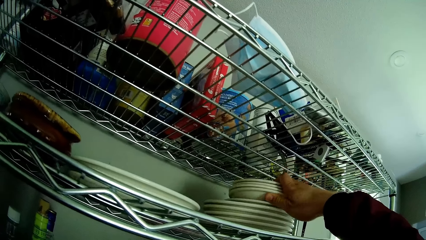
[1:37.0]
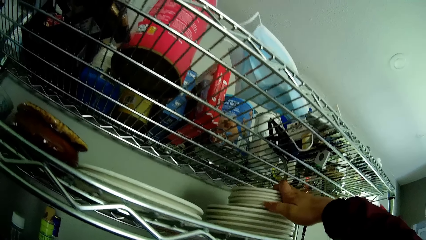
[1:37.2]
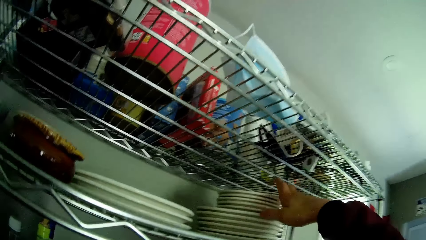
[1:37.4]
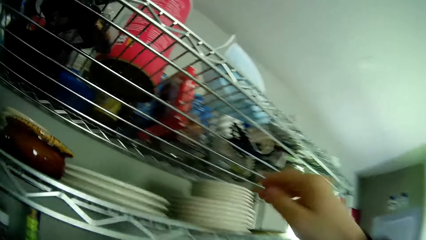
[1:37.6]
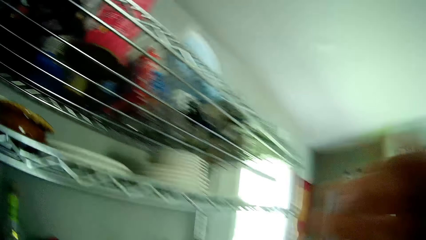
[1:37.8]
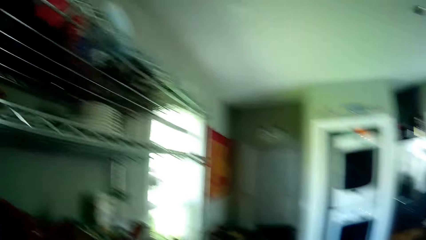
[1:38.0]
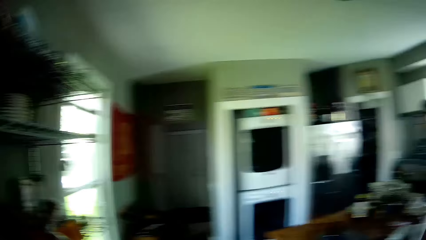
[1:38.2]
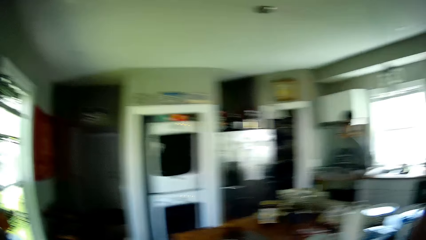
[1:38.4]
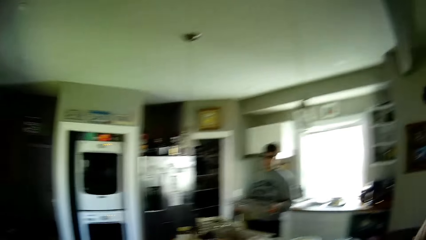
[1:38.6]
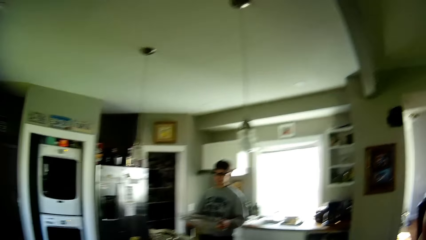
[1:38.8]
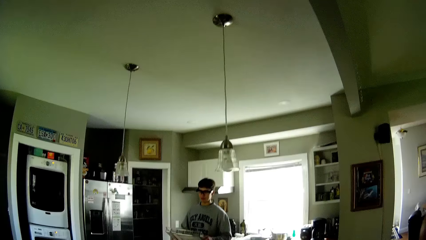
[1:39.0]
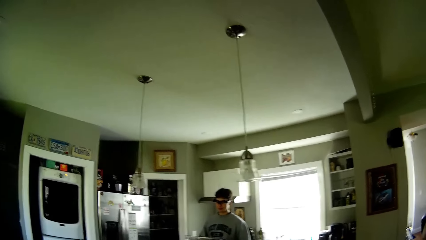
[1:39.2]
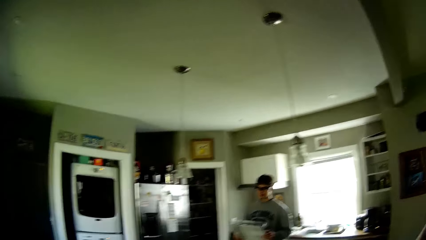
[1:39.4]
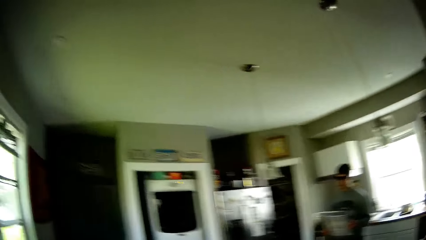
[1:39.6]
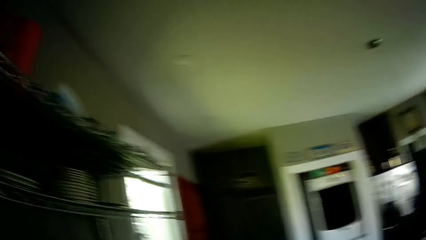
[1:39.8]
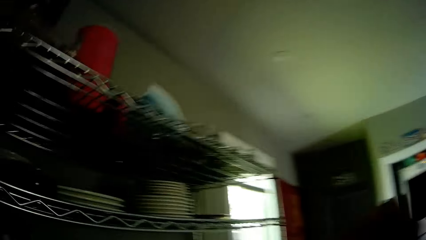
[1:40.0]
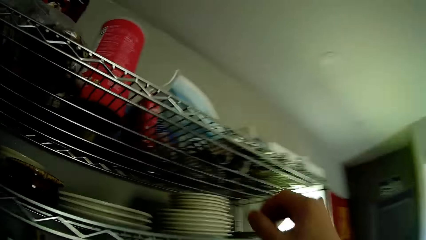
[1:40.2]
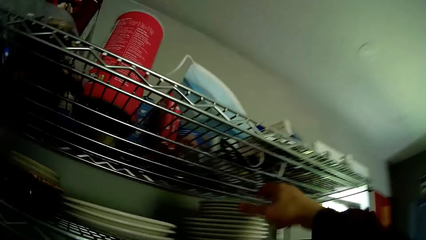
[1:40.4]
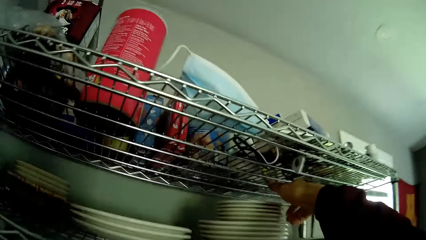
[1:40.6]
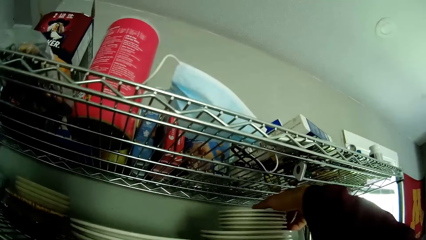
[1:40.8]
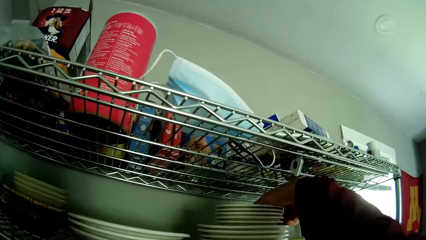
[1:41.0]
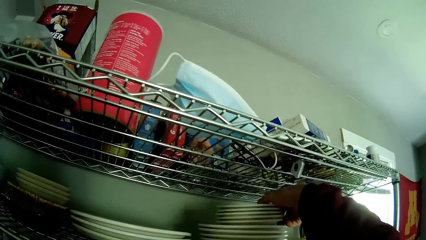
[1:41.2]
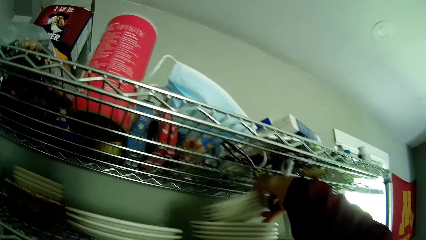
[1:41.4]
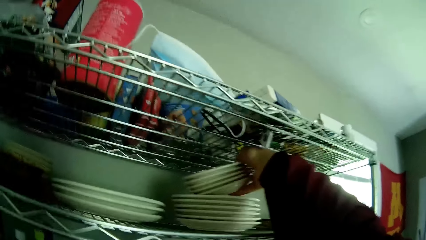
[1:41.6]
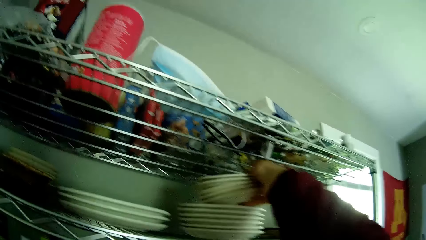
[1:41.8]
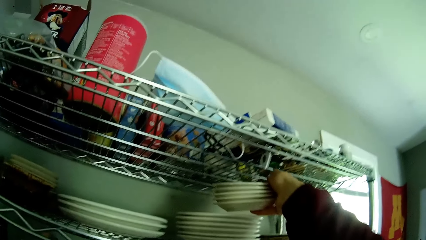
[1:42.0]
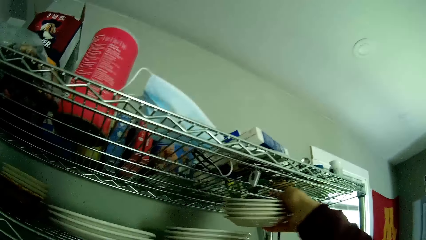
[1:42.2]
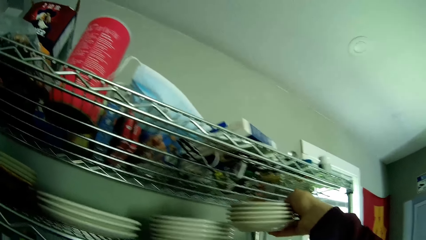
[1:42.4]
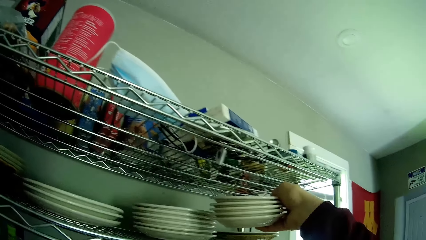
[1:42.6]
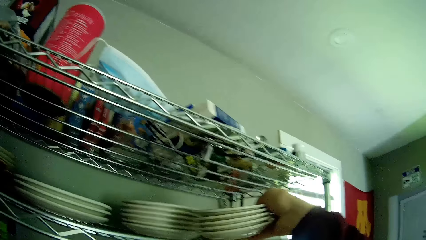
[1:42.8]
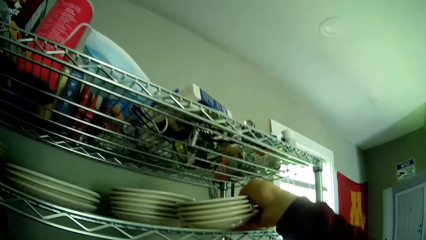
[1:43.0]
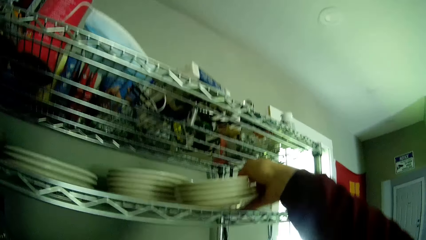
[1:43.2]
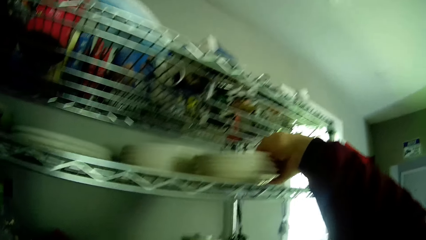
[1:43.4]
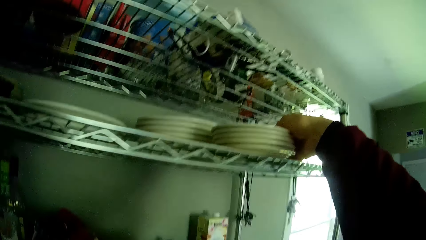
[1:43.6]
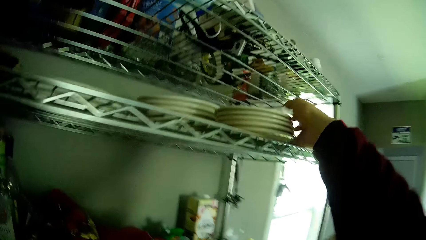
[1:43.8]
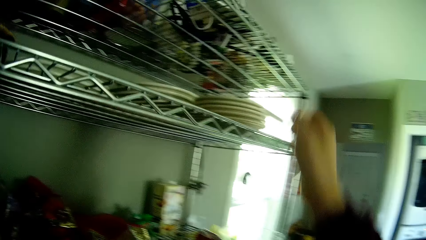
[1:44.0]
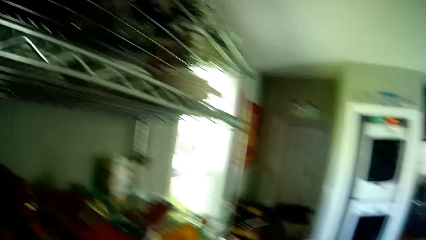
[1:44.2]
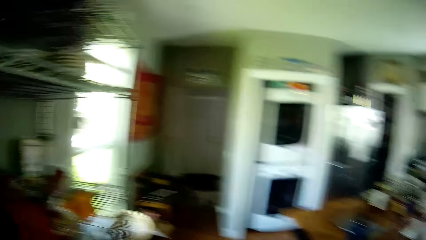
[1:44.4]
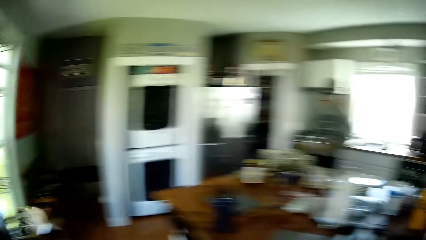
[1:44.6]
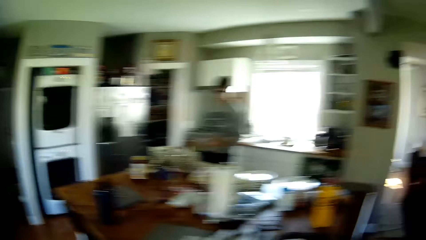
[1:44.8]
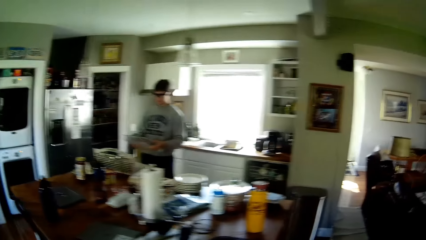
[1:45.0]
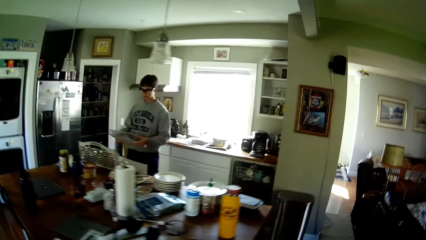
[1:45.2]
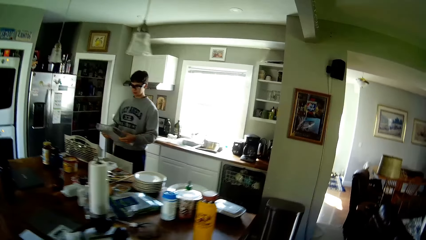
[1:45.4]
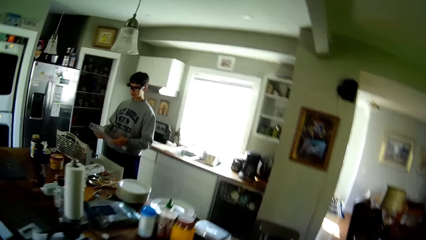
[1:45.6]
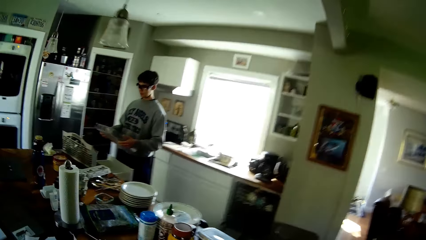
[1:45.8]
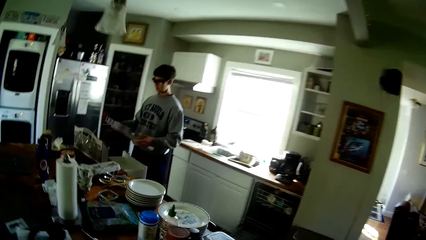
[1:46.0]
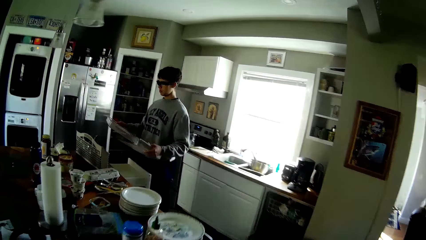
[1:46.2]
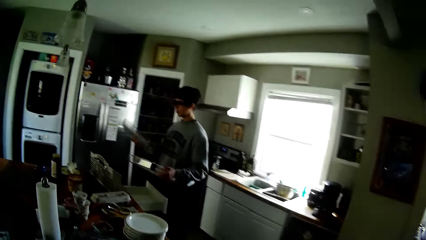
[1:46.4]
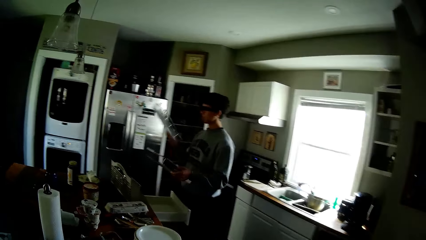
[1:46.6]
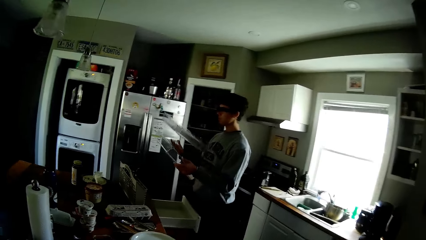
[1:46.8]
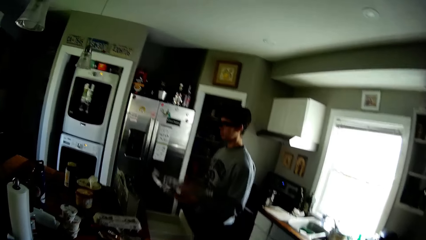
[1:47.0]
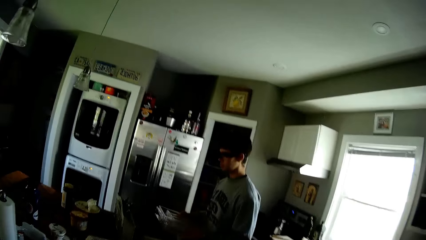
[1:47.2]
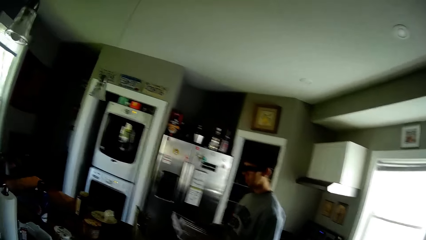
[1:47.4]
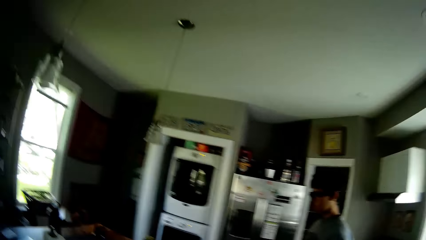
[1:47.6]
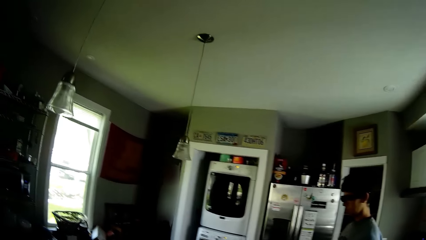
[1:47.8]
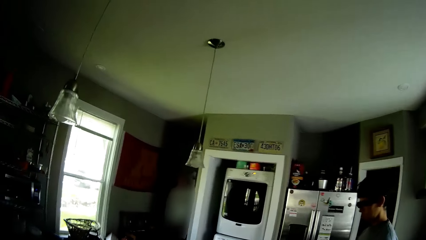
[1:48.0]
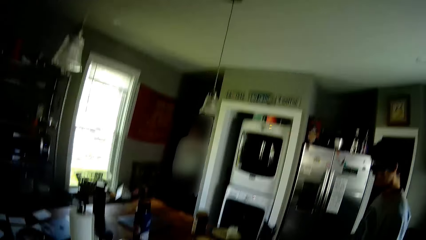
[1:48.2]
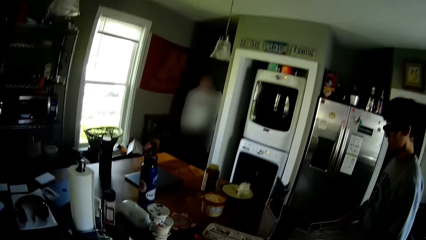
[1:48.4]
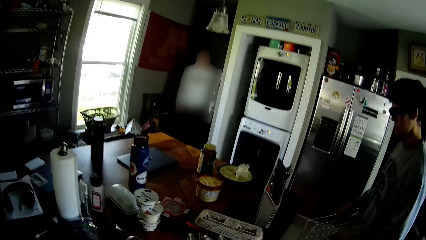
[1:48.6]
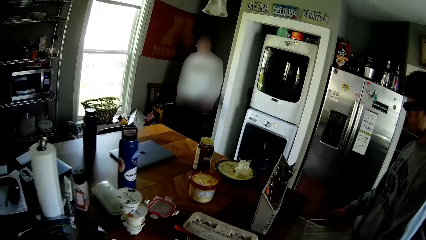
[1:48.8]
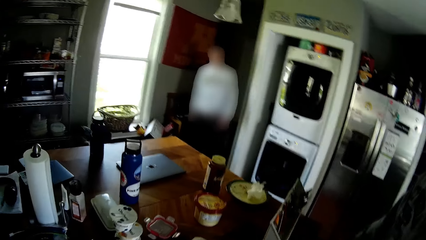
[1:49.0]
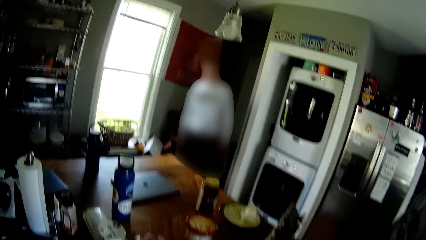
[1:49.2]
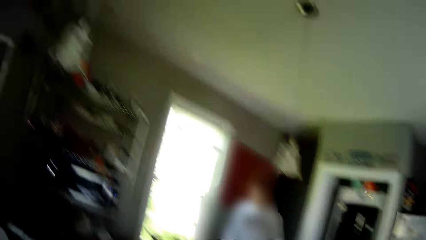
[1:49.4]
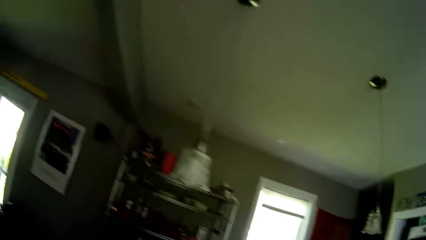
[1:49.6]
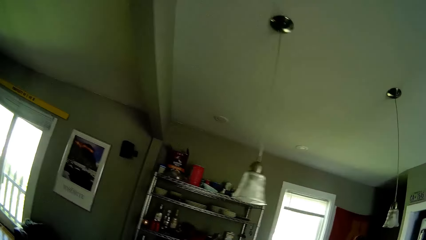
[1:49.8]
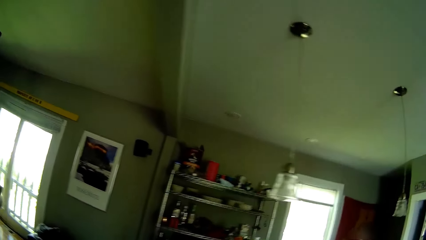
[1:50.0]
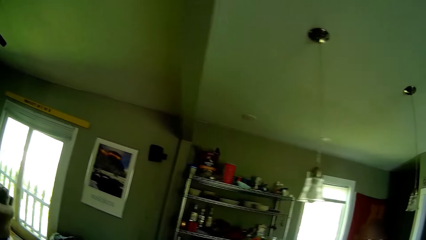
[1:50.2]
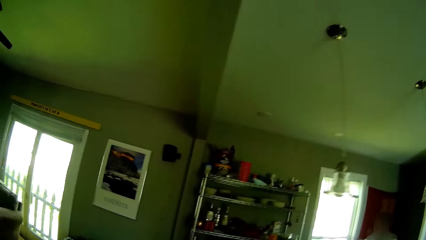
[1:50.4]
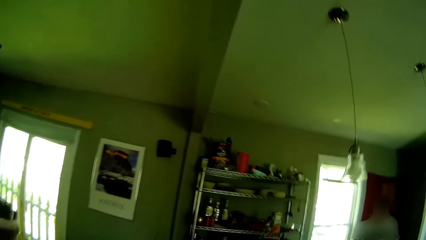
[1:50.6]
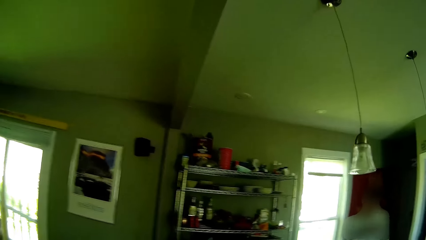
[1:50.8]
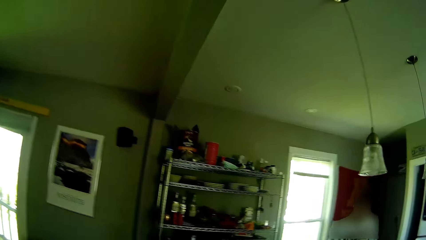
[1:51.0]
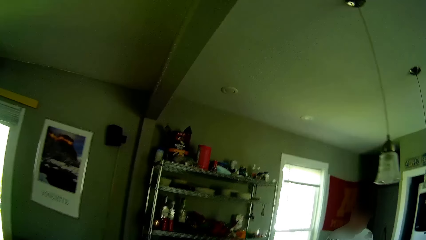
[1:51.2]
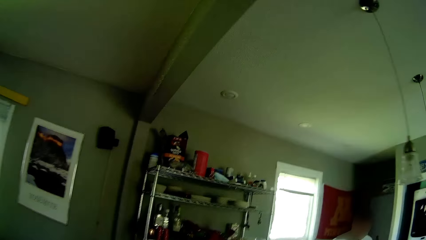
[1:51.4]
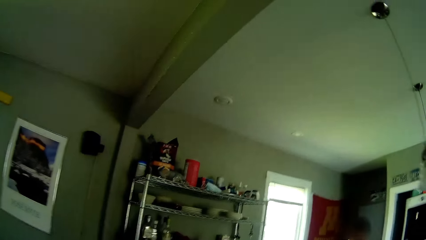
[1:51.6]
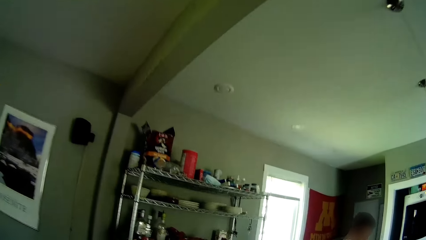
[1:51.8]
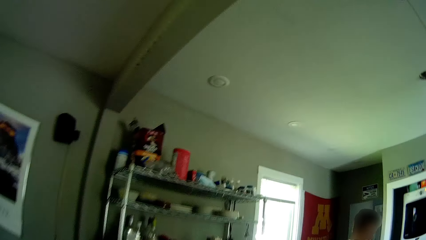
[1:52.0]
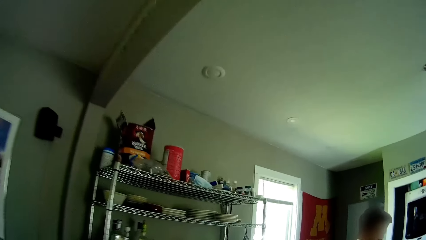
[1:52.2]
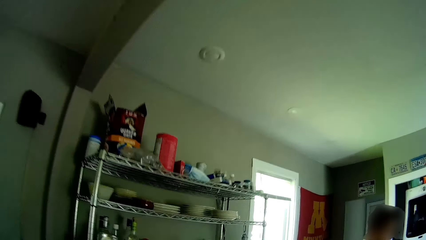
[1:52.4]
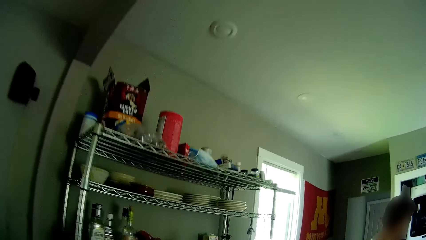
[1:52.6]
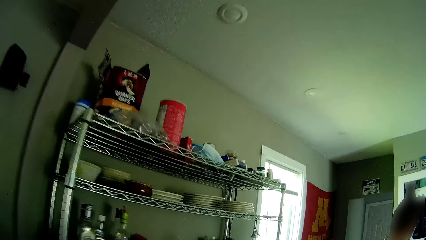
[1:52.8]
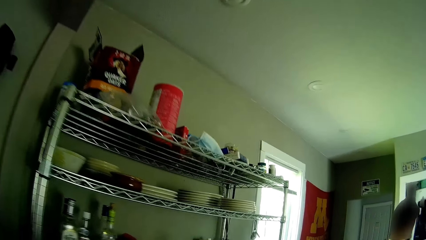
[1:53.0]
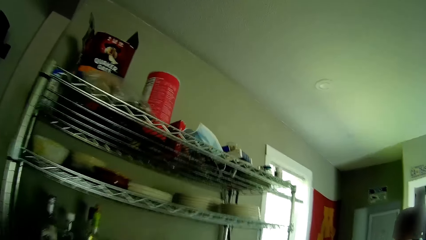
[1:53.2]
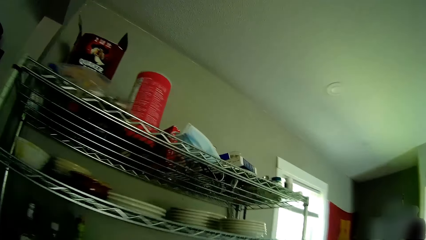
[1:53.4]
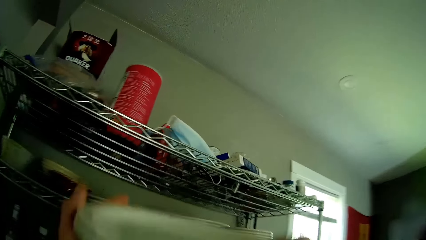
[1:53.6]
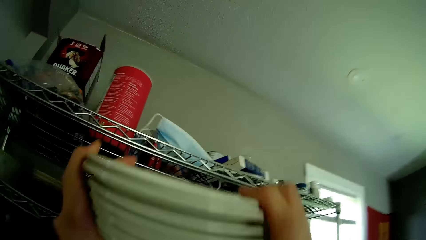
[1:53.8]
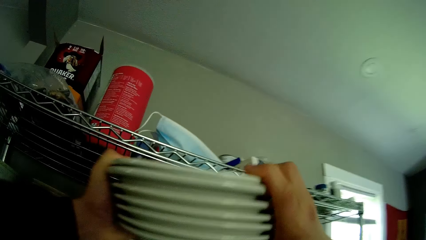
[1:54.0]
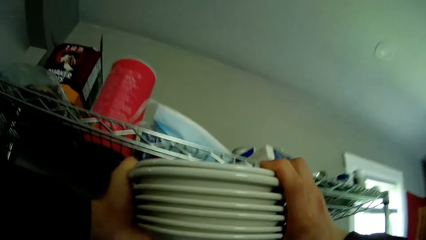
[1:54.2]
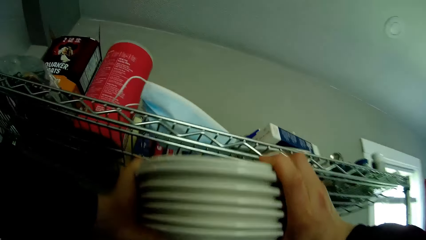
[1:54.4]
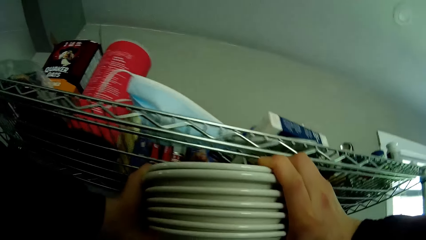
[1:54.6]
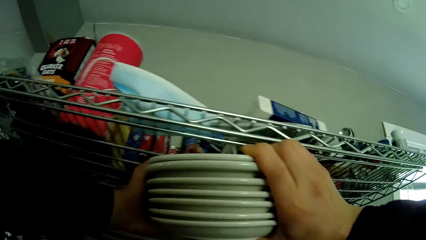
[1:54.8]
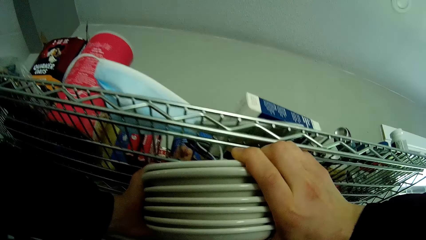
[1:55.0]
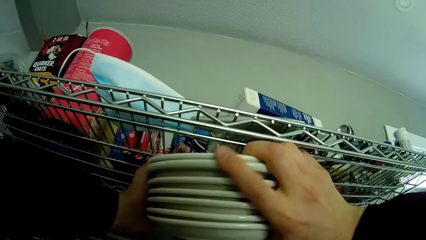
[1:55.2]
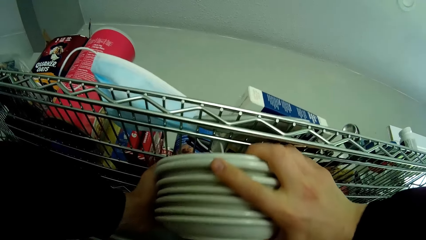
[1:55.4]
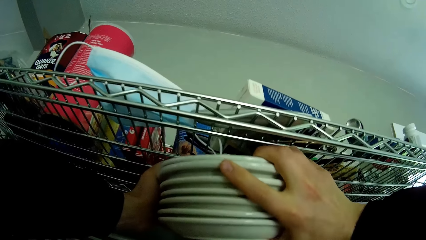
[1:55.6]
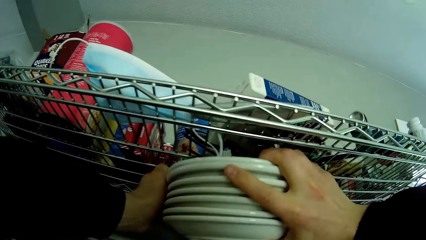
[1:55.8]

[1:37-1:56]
The camera wearer places plates on the utensil rack. He looks around. He adjusts the plates on the rack with his right hand. He picks the plates from the utensil rack. He drops the plates on the utensil rack. He looks around. He walks around. A man hits cutlery holders together. The camera wearer looks around. He drops the tray in the cupboard with both his hands. He drops the plates in the rack with both his hands.
